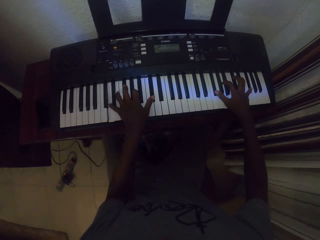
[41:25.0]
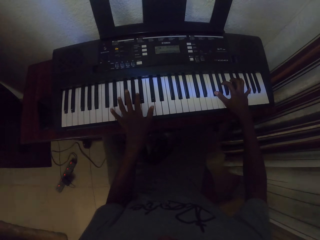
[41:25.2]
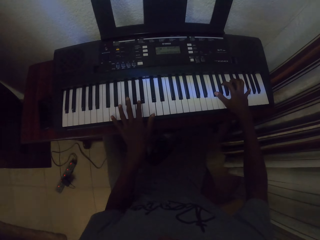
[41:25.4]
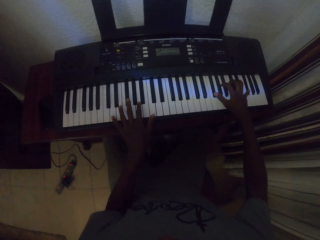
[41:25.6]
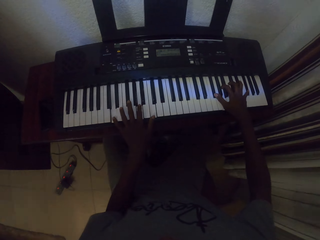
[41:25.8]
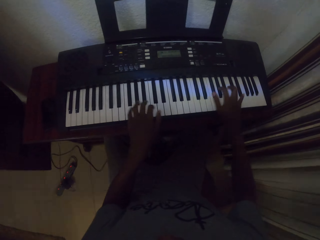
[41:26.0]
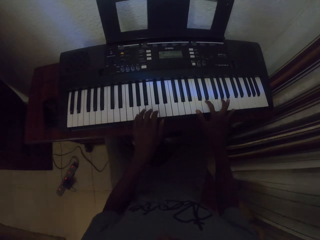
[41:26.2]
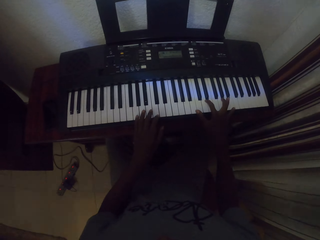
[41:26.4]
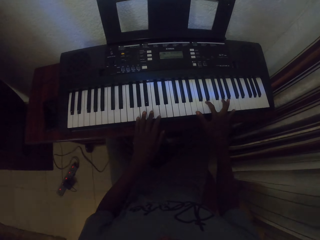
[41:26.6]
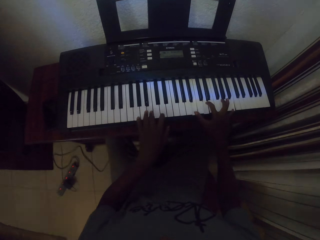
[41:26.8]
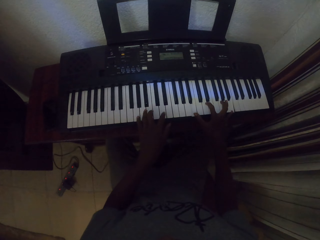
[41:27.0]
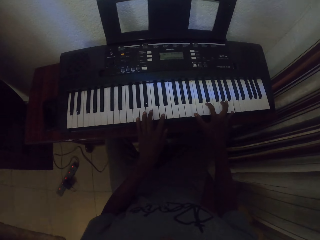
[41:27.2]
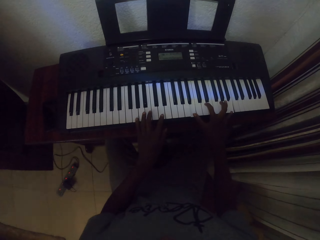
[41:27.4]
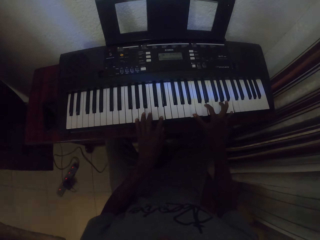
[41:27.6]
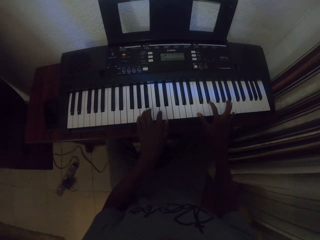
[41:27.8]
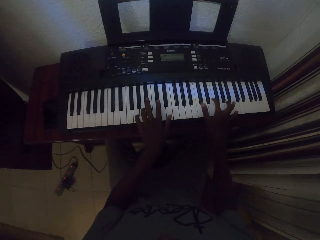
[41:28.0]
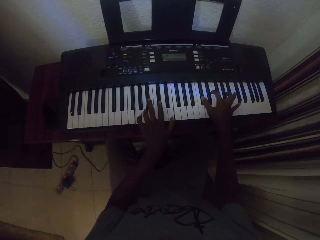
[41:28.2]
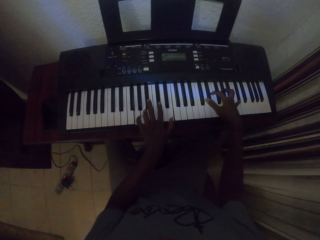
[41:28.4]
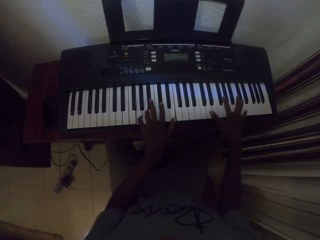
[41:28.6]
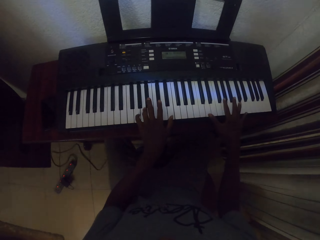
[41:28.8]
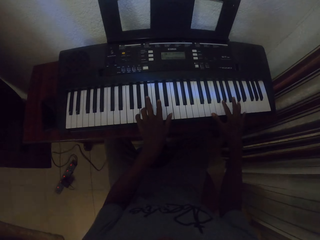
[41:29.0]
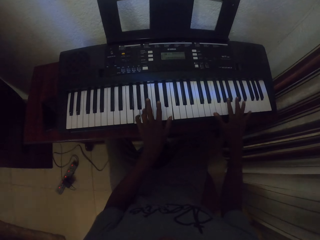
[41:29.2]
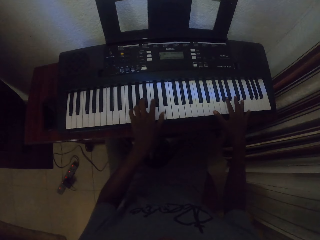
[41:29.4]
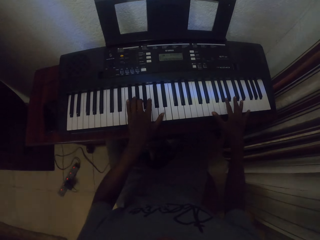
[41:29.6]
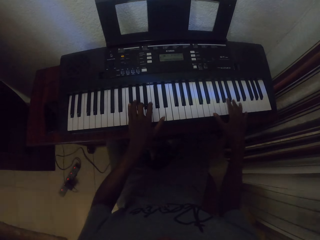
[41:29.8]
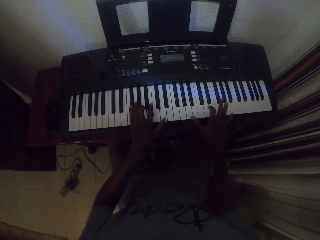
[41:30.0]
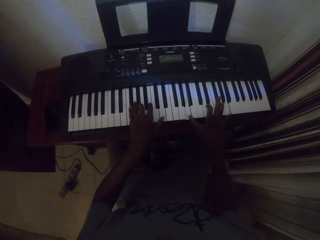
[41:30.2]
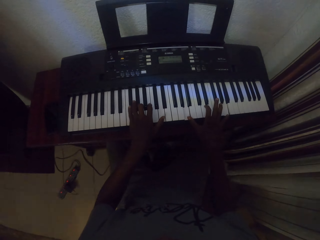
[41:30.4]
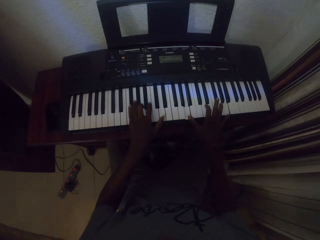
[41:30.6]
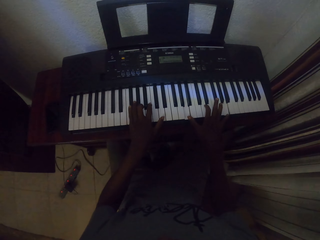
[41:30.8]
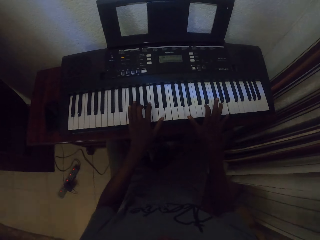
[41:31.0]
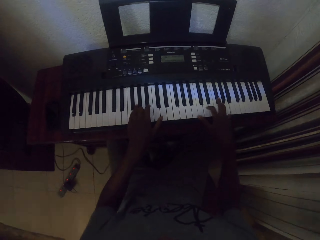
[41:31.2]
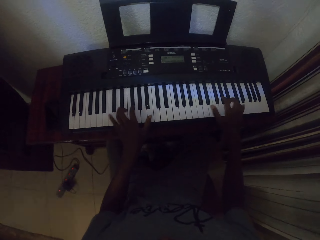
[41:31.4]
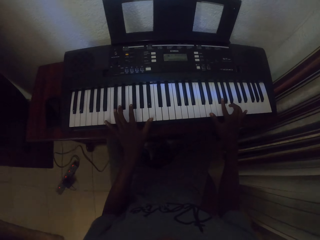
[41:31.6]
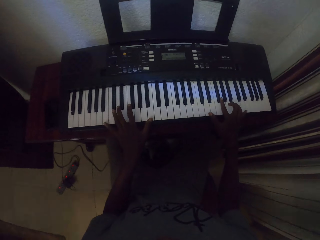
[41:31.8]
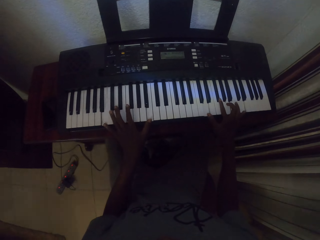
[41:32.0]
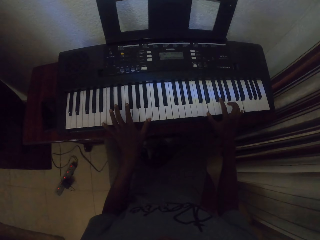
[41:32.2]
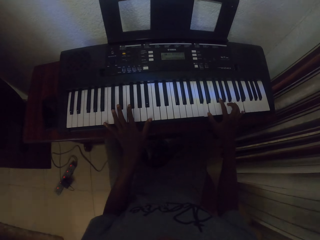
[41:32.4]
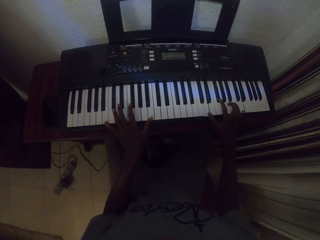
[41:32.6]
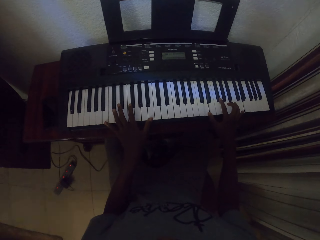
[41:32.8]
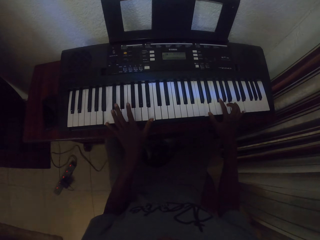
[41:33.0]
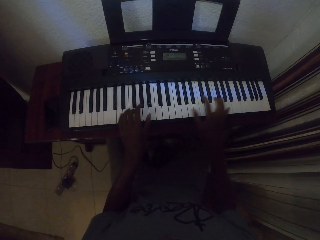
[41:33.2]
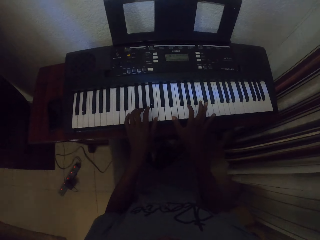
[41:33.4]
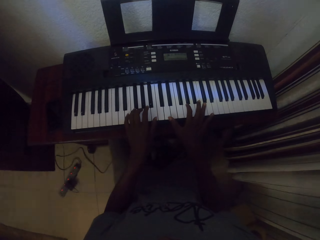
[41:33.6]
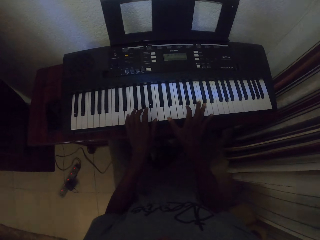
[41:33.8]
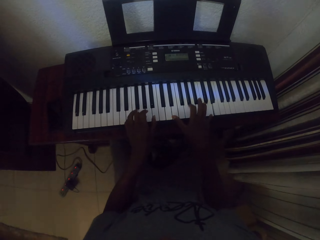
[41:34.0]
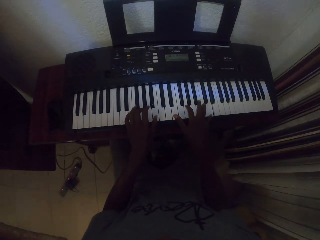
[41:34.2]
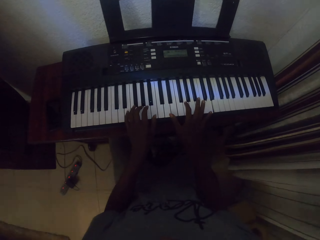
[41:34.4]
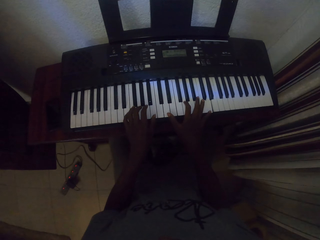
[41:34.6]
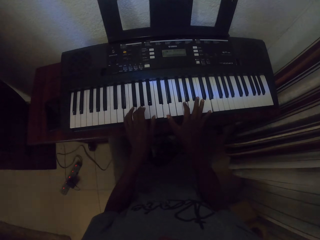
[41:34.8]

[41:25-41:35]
The camera wearer plays a piano. They play the piano repeatedly.

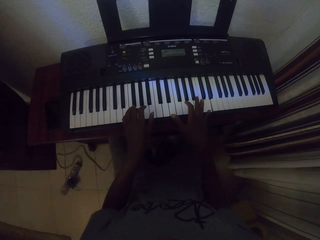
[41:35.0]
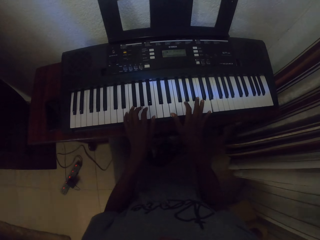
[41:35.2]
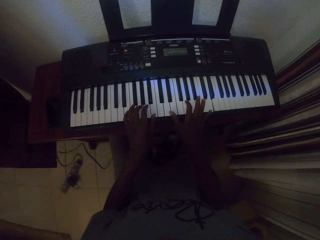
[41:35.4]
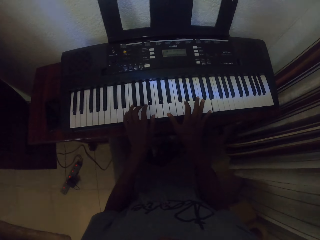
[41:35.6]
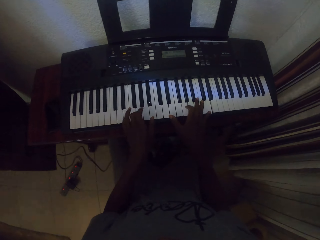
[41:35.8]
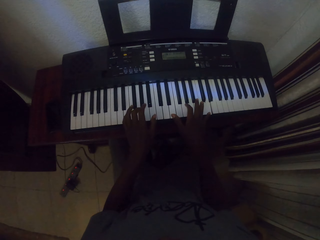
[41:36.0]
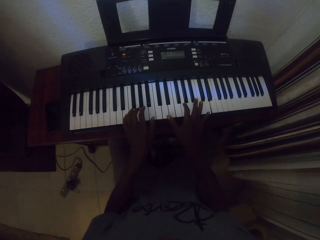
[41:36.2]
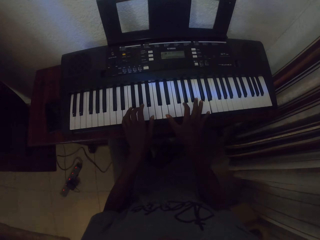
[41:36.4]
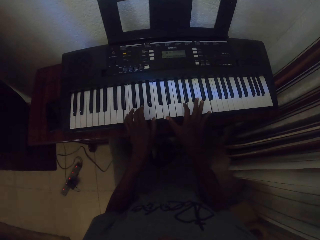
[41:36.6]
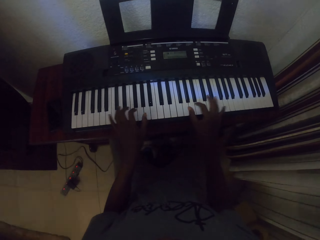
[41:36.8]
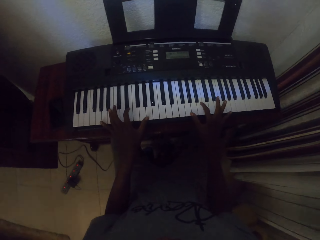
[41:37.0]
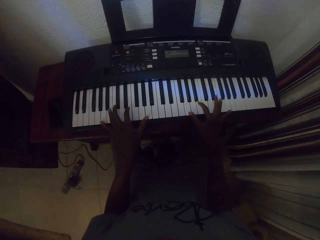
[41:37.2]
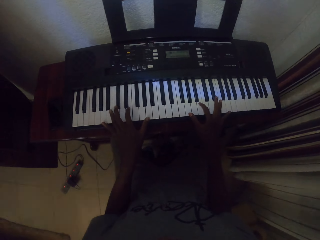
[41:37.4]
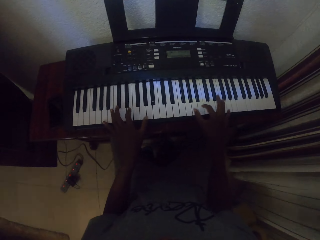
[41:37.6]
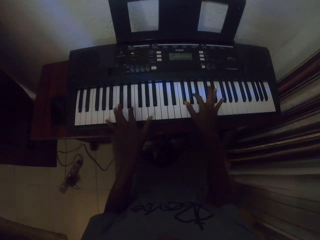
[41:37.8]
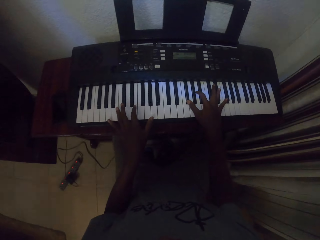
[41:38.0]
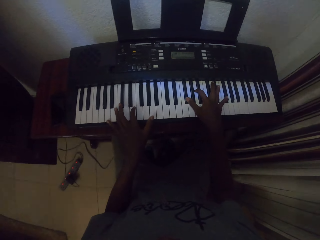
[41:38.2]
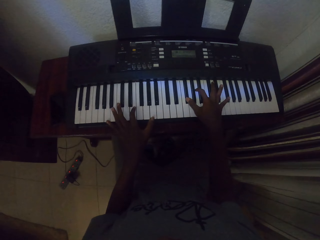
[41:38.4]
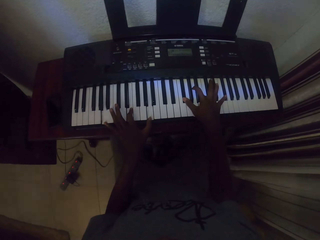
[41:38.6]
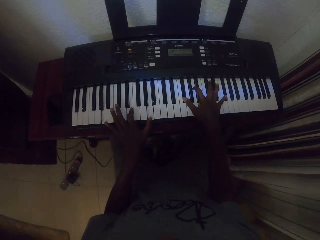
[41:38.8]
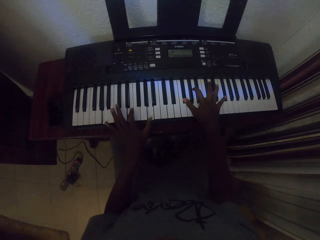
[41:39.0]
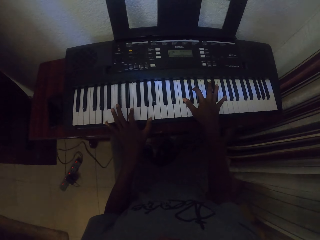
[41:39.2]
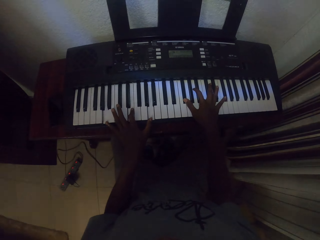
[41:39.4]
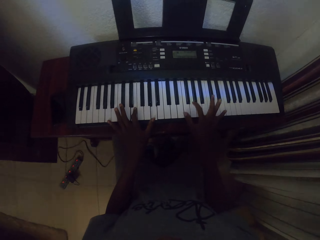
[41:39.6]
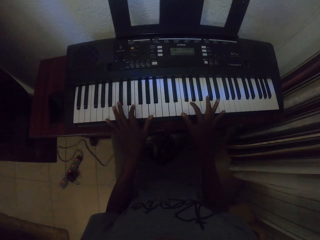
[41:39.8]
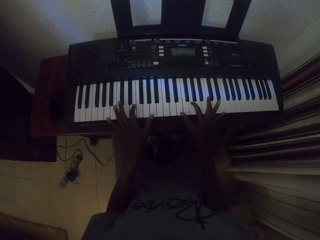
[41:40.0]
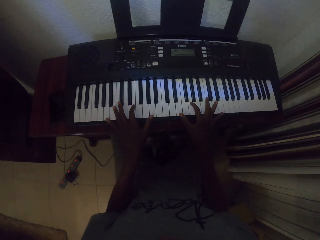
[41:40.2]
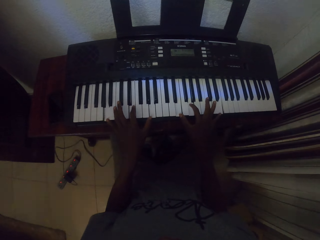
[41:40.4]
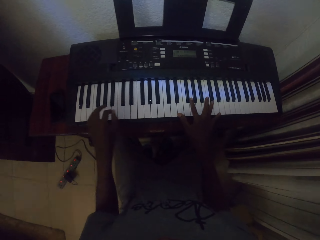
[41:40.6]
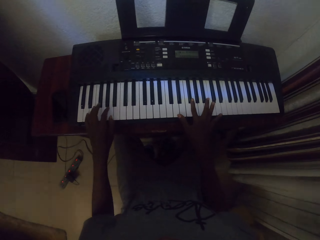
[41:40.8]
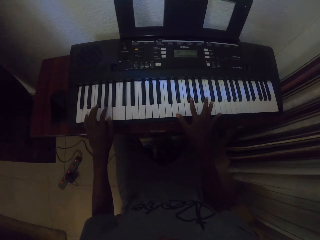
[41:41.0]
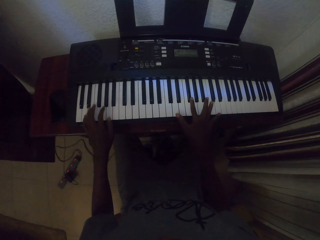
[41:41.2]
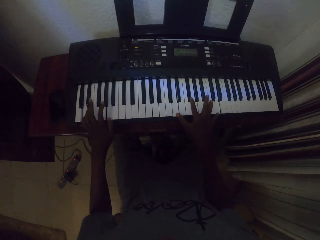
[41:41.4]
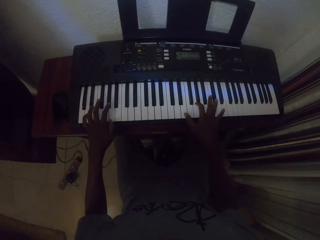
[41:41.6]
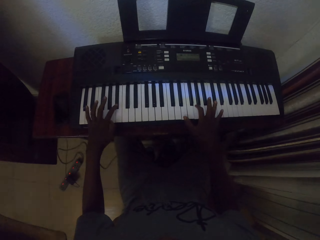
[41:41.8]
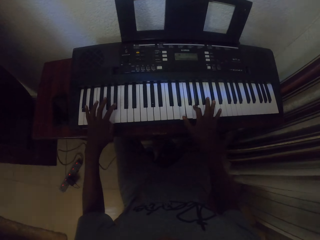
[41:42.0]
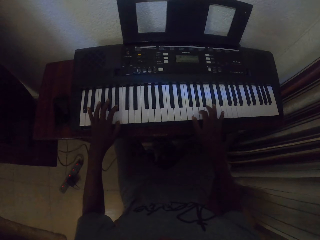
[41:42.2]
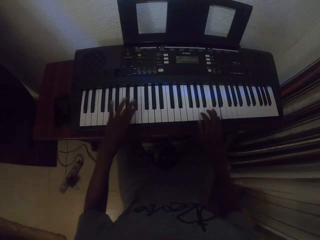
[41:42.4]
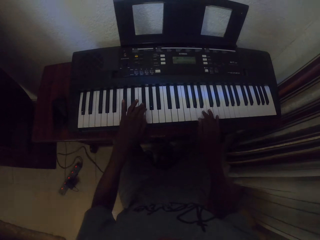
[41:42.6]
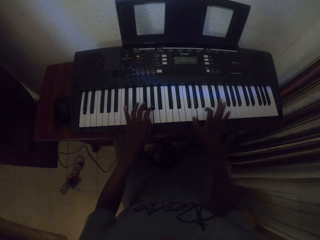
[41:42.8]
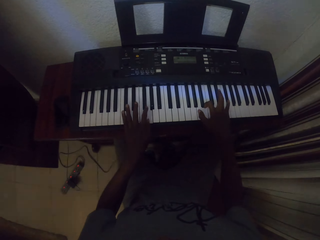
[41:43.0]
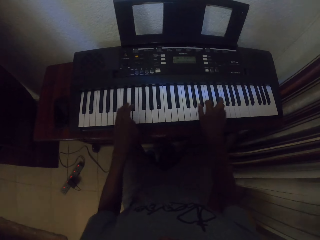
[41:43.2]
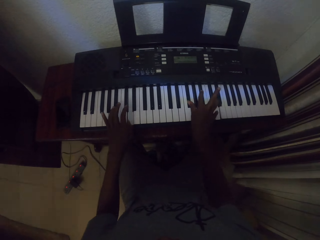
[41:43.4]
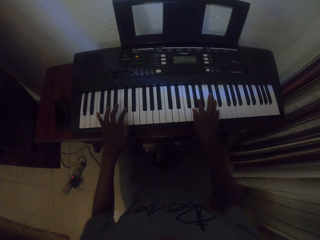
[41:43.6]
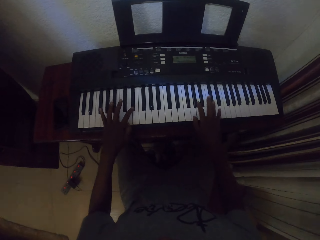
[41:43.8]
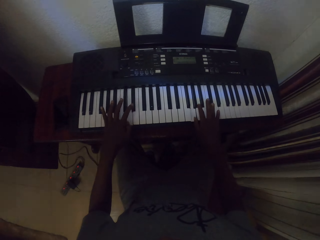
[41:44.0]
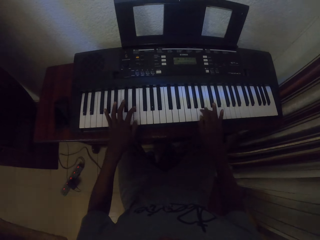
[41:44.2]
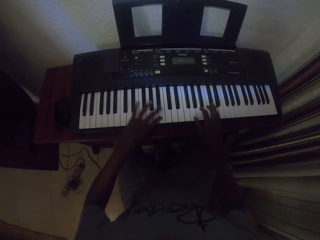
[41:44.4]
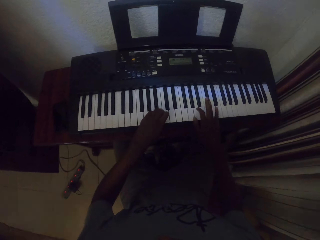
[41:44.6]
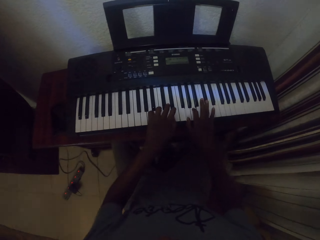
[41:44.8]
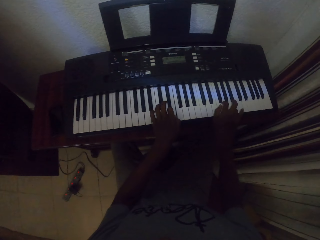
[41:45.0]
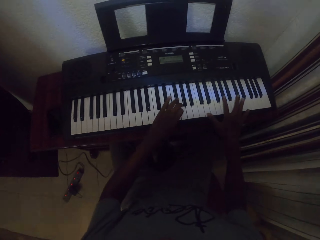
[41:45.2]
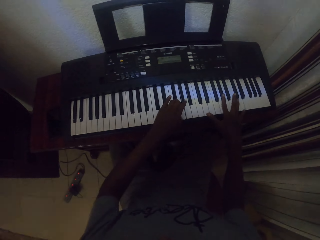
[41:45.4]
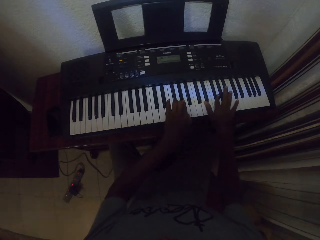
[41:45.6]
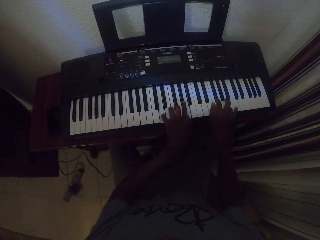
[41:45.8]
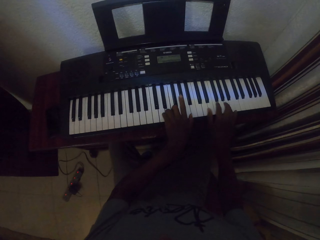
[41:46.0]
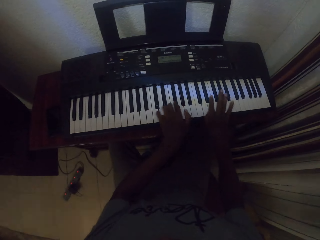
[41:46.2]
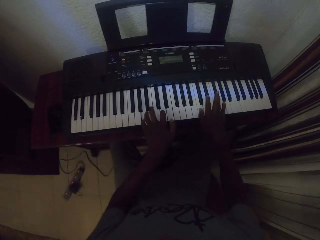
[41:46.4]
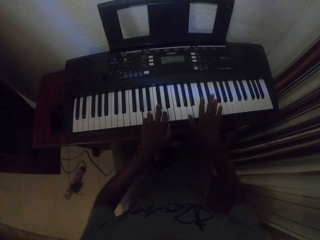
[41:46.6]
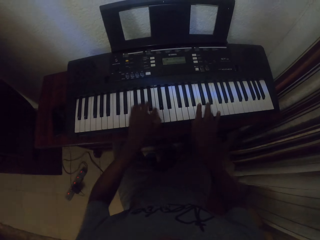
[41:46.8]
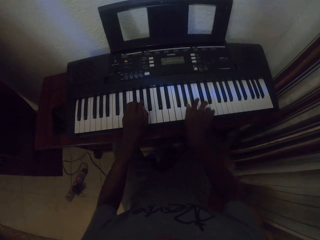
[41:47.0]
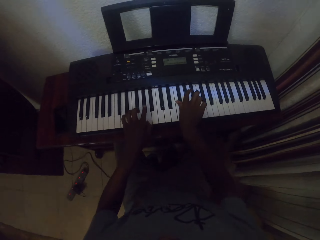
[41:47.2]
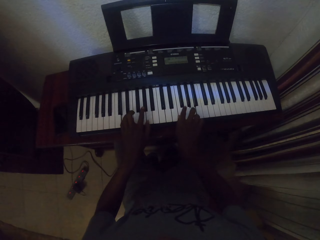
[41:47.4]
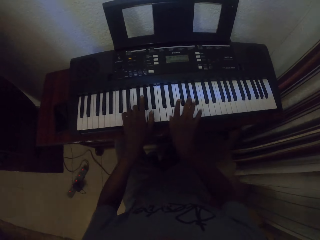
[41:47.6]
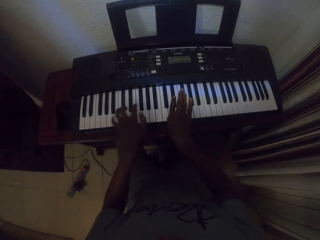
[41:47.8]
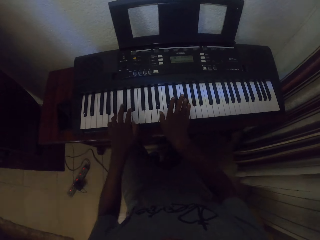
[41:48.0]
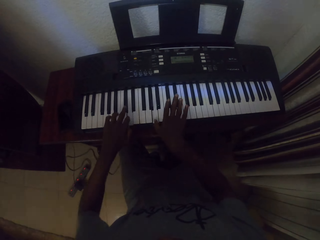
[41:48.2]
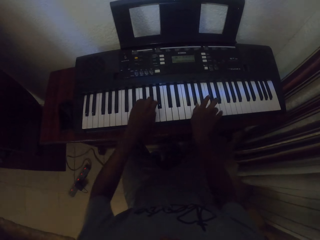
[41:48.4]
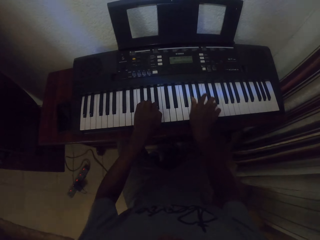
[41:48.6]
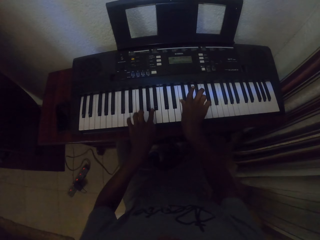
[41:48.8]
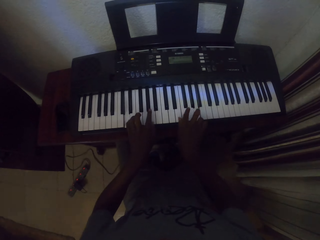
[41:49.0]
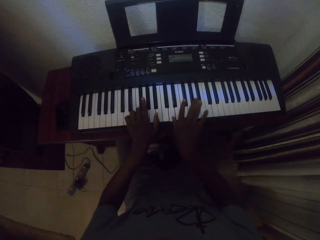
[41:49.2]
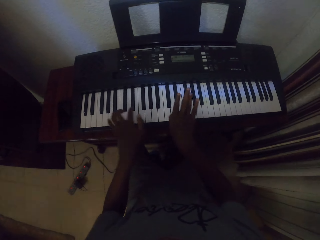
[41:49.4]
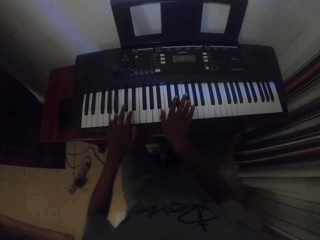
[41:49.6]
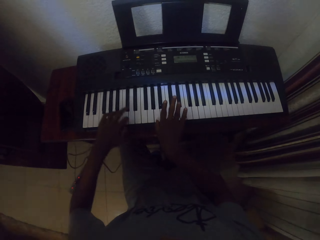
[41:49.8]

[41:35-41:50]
The camera wearer plays a piano. They play the piano with hands. They play the piano repeatedly.
